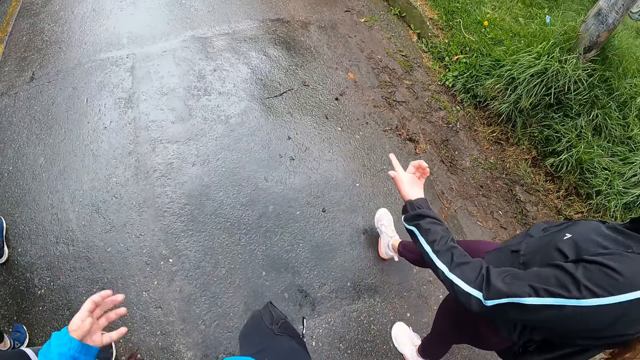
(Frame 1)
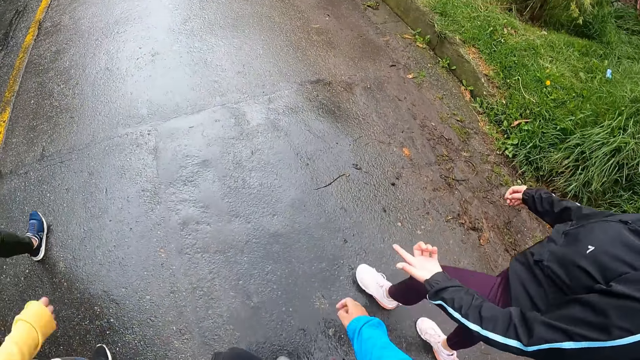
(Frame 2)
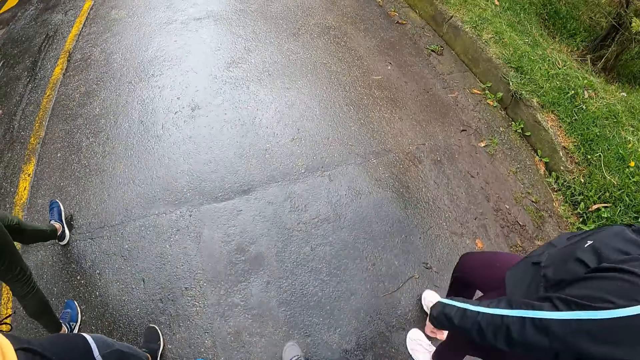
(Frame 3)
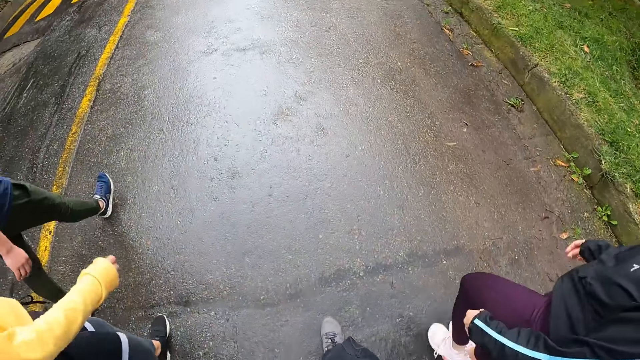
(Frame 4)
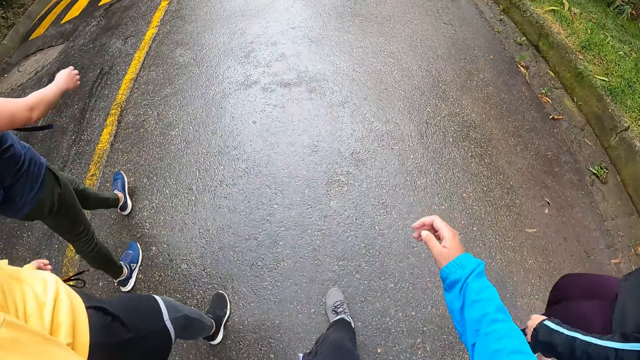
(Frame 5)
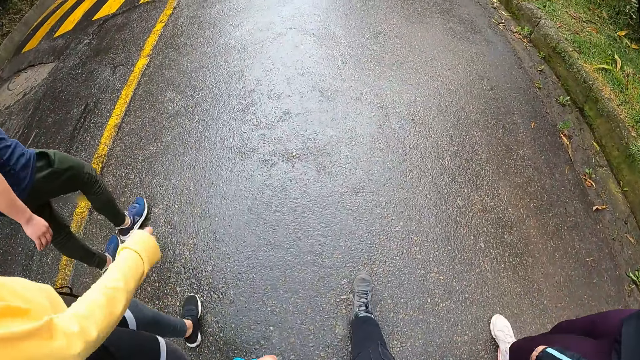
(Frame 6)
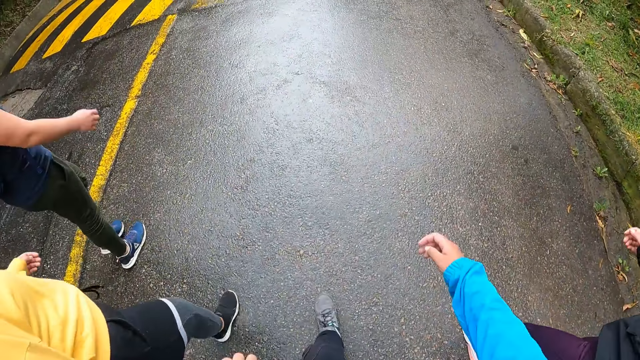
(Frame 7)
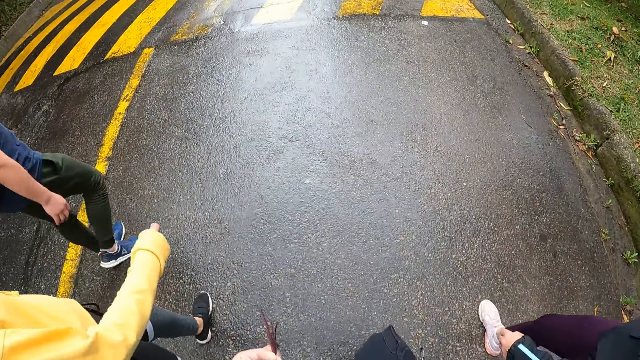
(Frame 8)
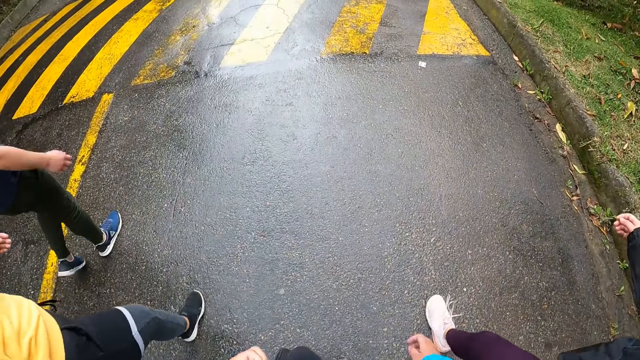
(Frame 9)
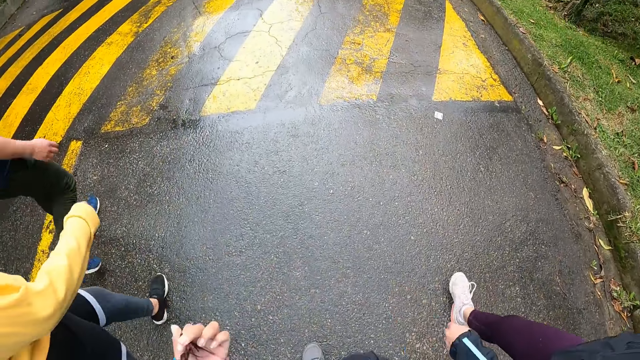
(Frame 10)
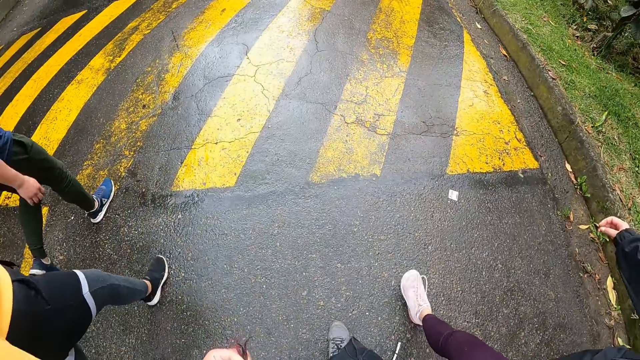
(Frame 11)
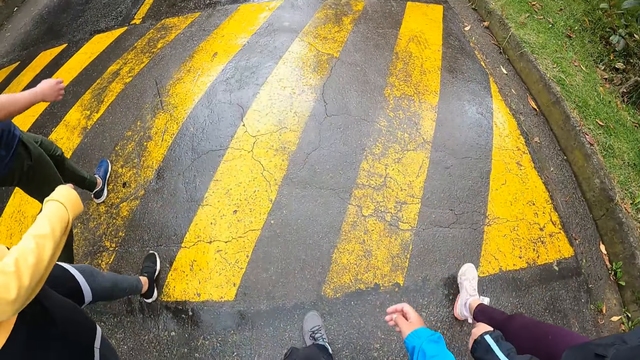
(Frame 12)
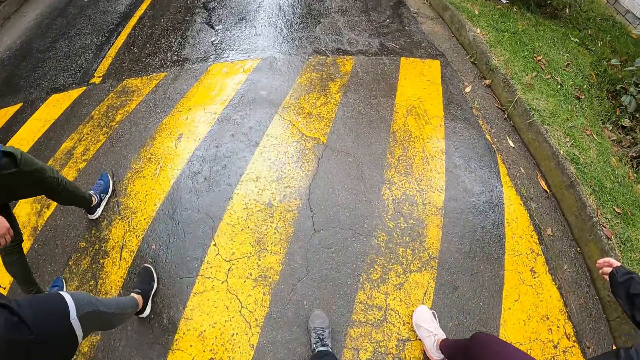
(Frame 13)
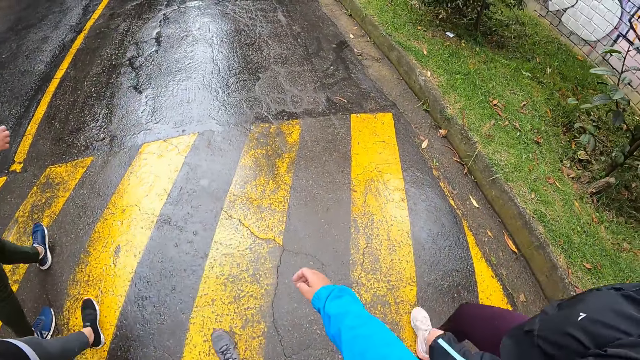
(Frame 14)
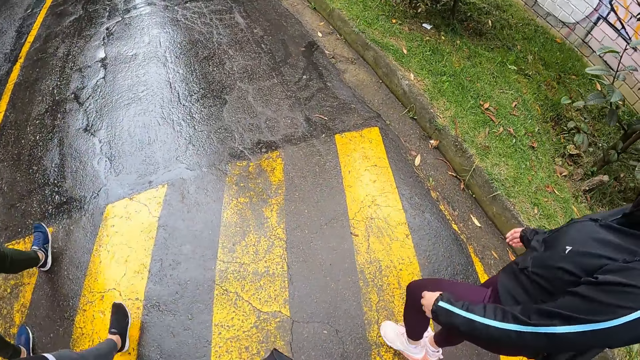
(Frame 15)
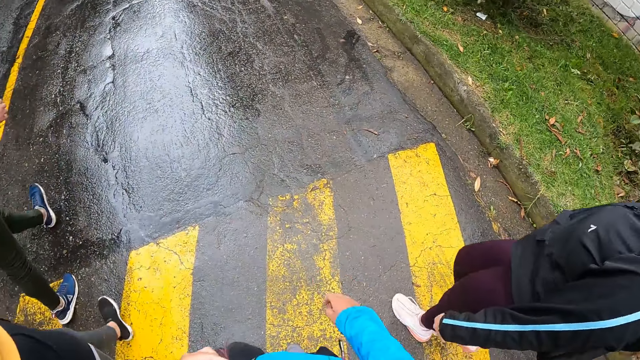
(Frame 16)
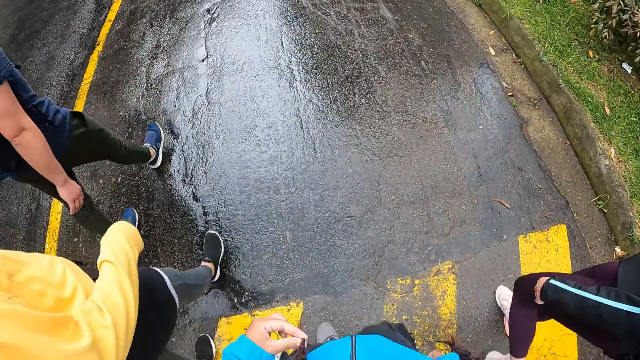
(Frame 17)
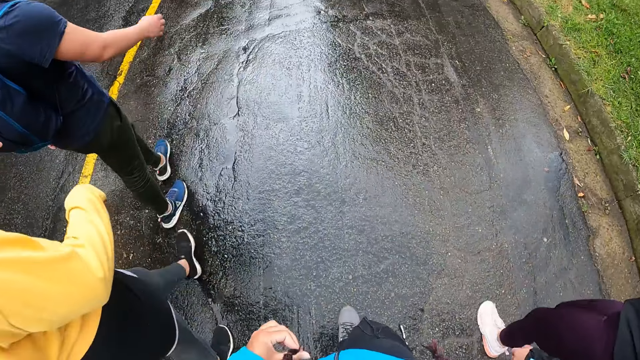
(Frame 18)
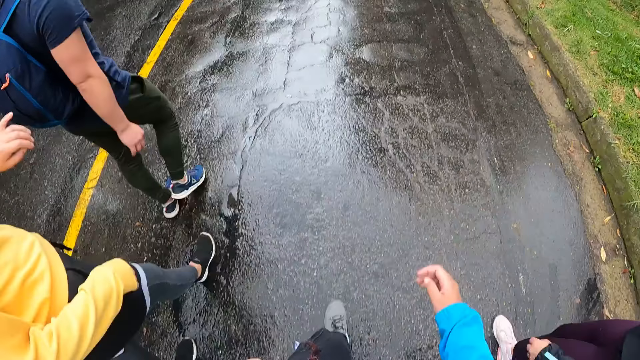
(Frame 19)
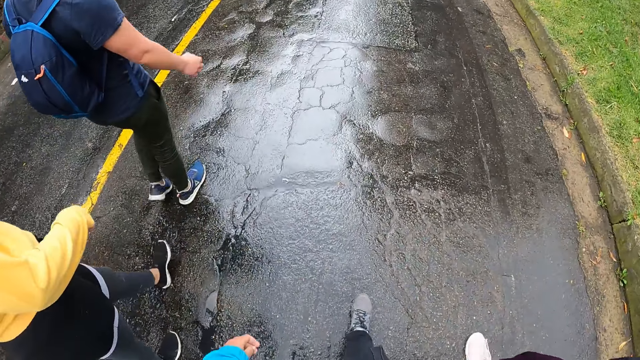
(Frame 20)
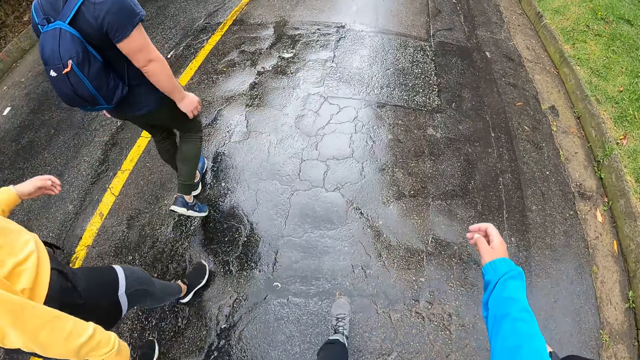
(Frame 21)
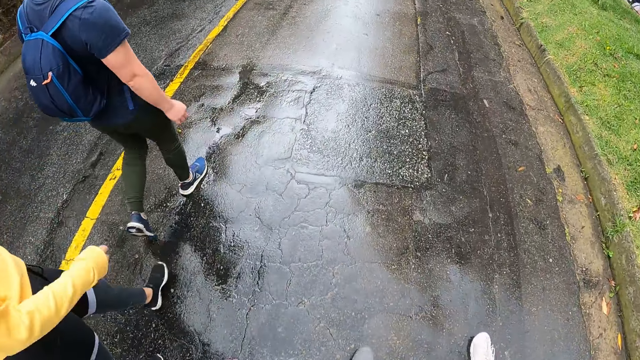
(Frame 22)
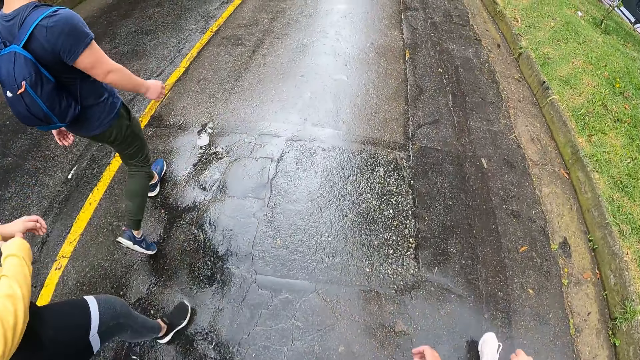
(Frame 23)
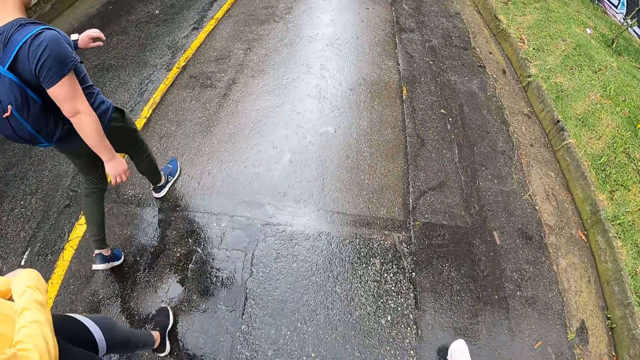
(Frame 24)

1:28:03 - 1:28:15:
A man walks along the road.

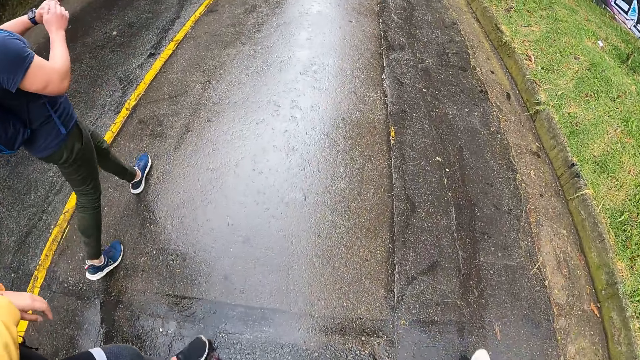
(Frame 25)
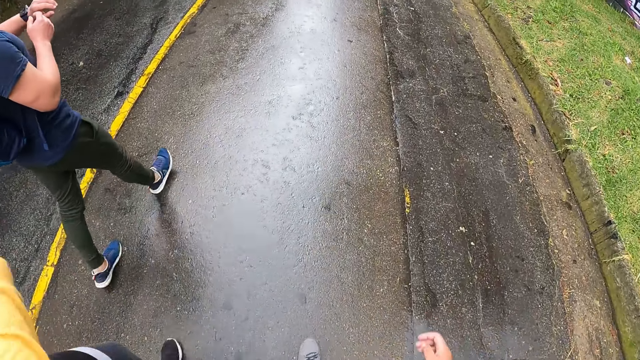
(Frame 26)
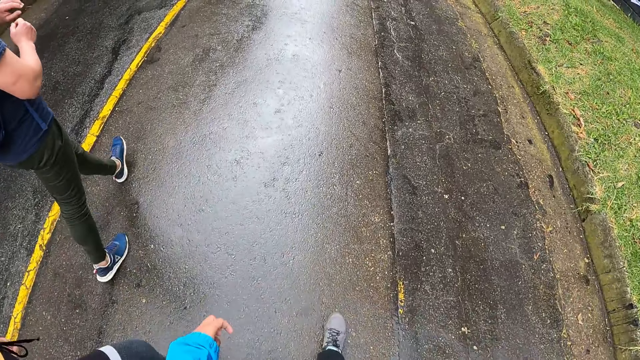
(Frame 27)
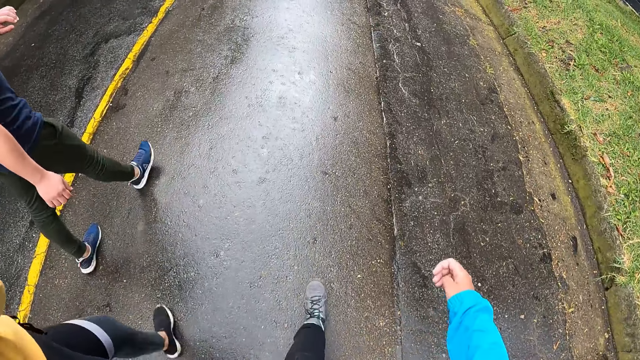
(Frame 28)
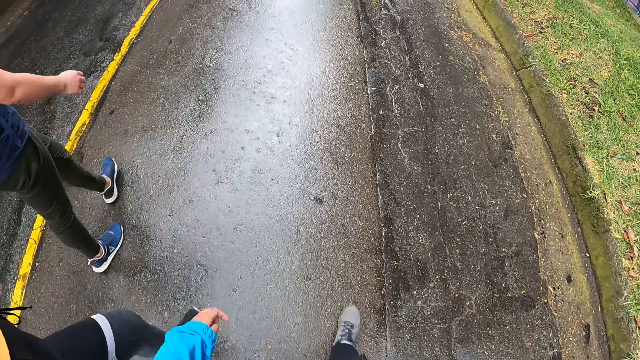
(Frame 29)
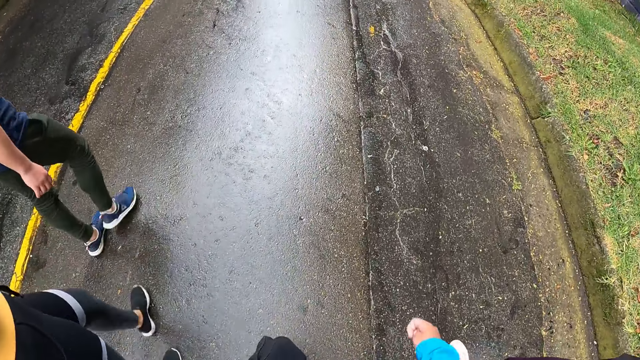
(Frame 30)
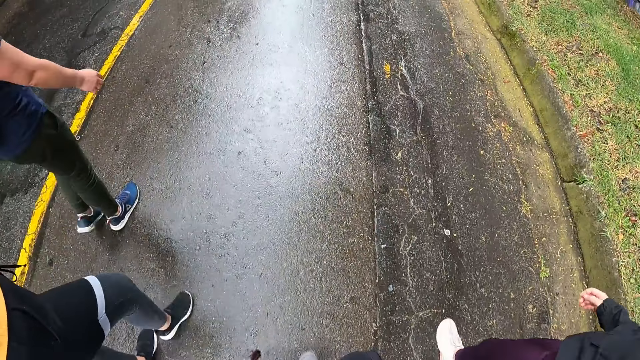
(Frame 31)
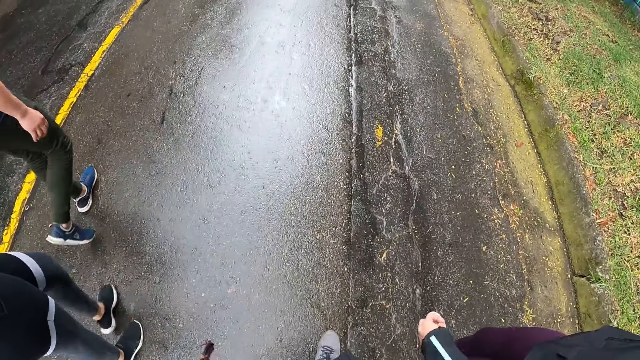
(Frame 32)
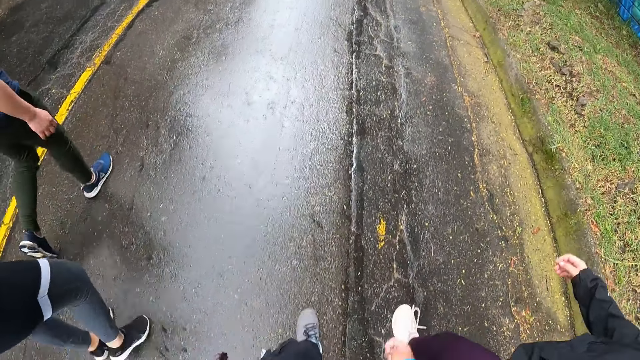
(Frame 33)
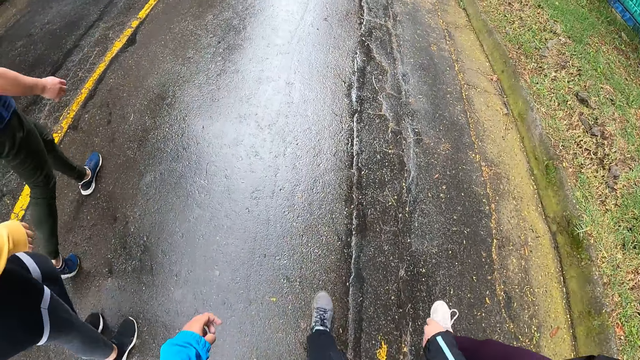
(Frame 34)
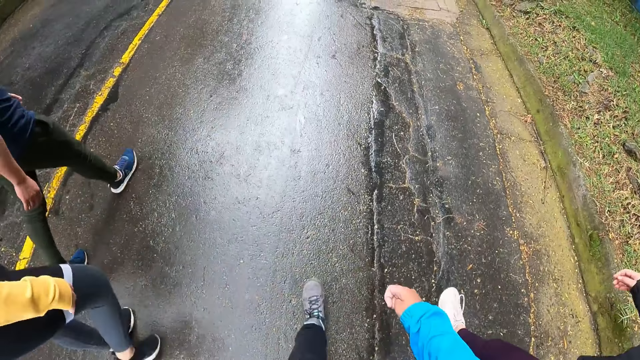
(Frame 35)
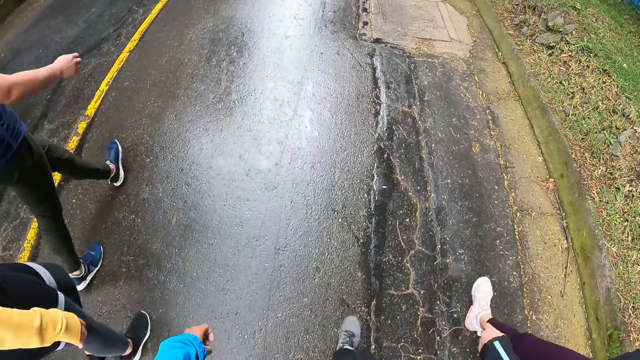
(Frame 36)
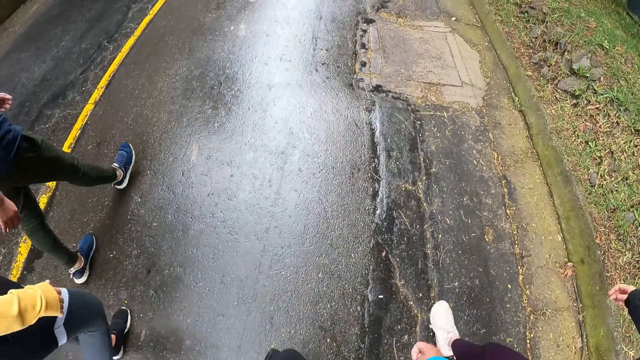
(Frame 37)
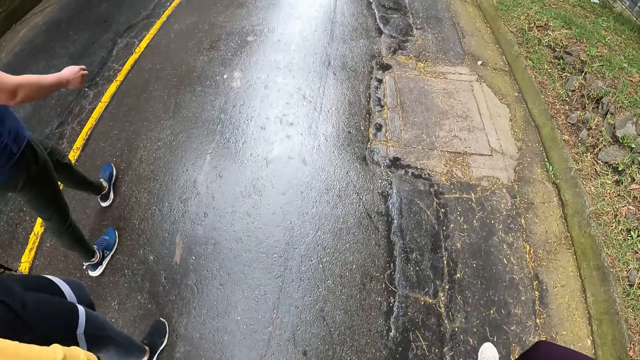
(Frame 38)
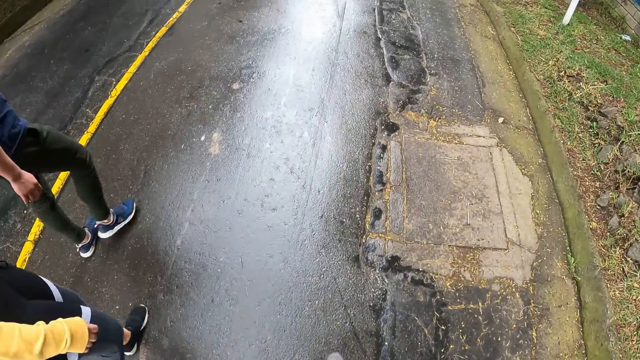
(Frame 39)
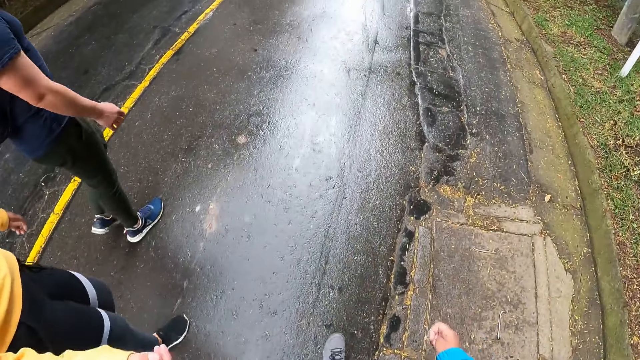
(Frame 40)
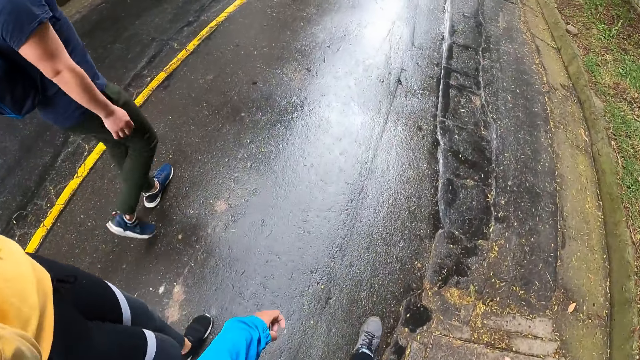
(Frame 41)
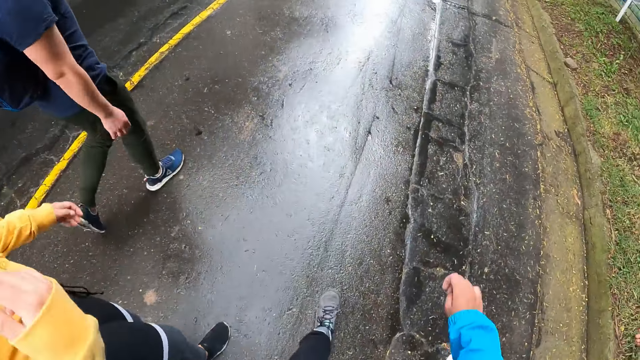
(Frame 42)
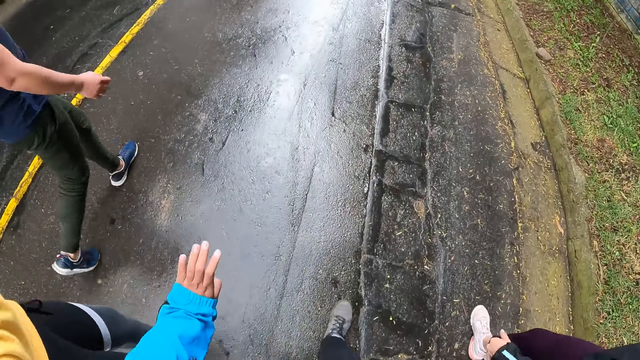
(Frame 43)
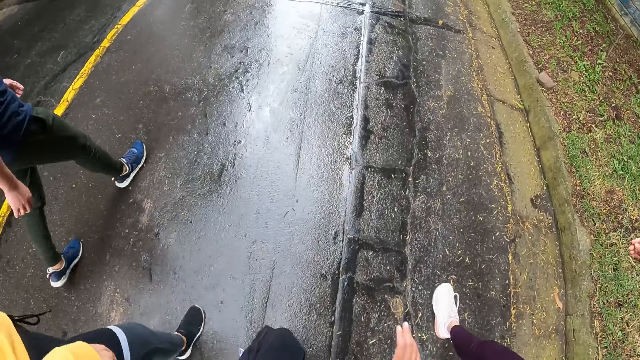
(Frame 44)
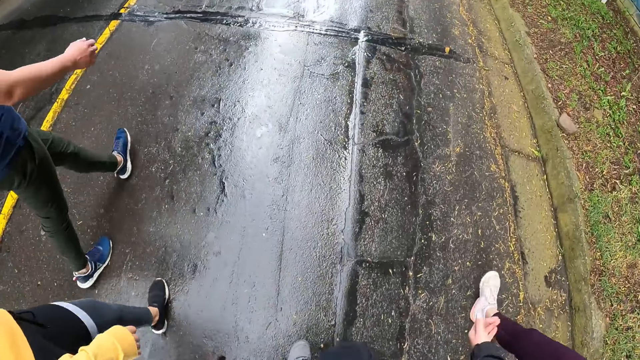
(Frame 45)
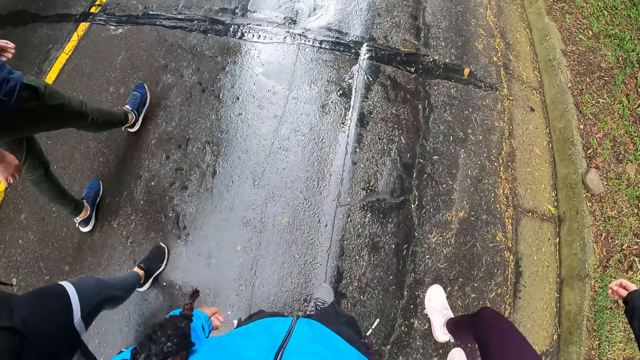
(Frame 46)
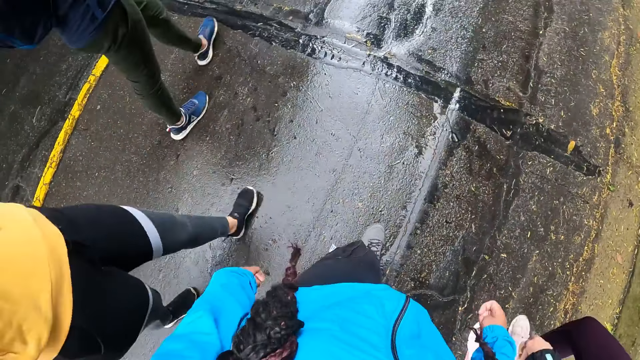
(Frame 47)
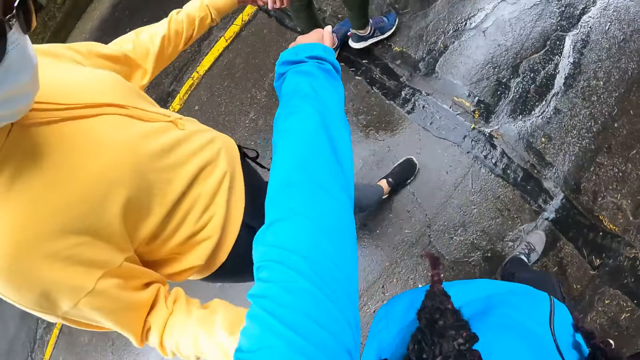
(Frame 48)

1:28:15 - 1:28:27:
A man looks at the watch. The camera wearer walks along the road.
